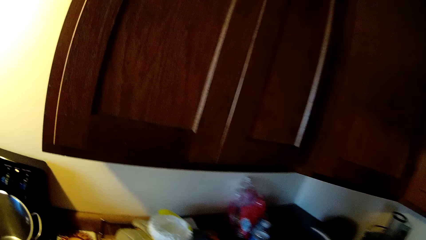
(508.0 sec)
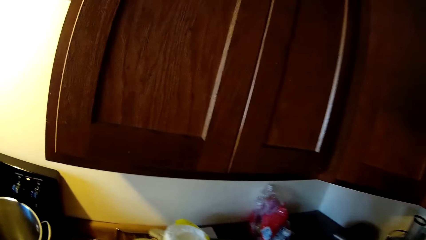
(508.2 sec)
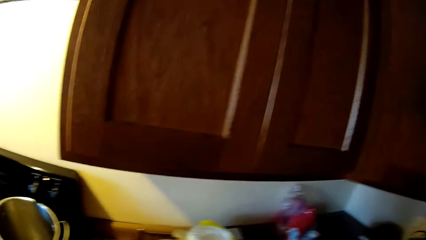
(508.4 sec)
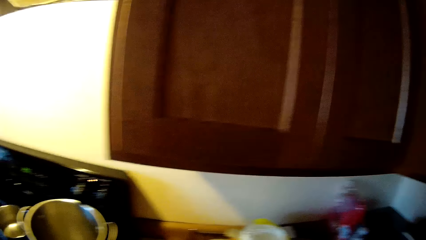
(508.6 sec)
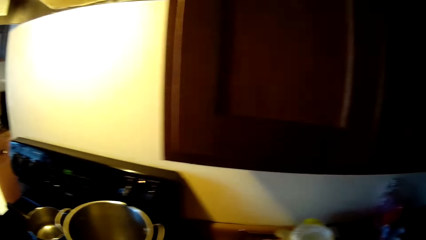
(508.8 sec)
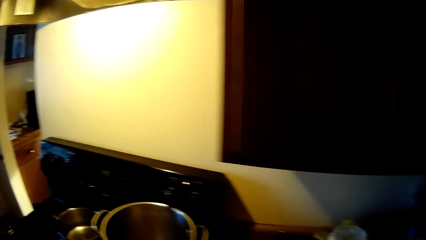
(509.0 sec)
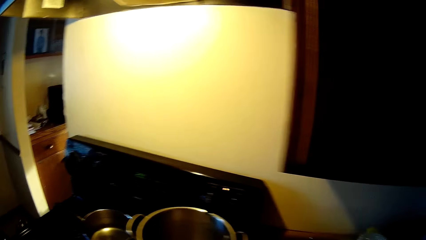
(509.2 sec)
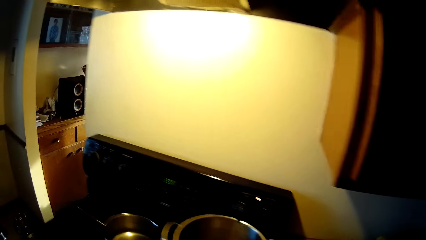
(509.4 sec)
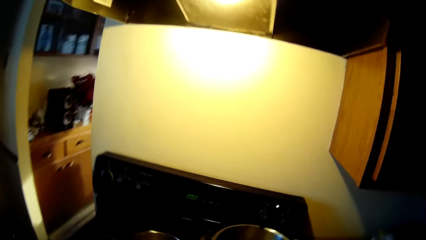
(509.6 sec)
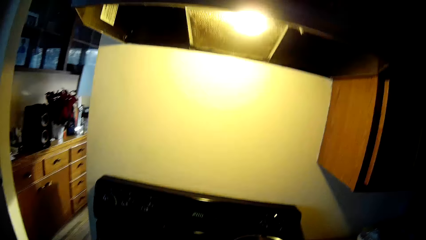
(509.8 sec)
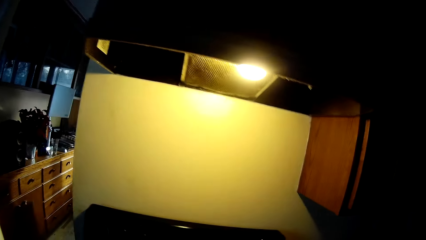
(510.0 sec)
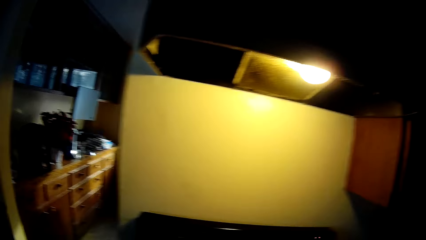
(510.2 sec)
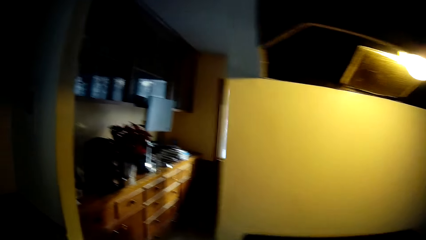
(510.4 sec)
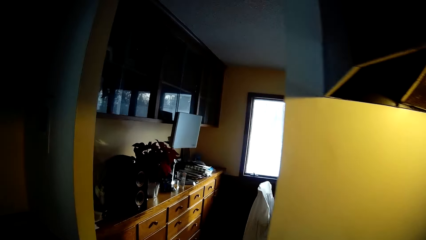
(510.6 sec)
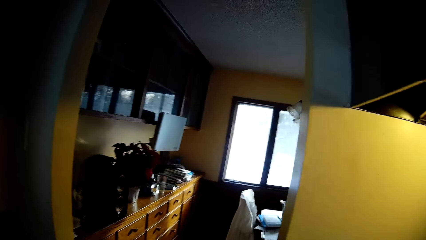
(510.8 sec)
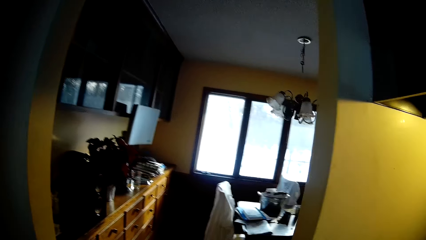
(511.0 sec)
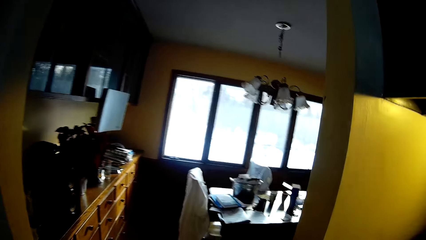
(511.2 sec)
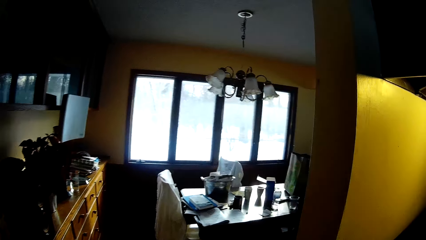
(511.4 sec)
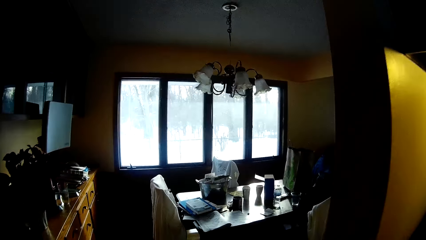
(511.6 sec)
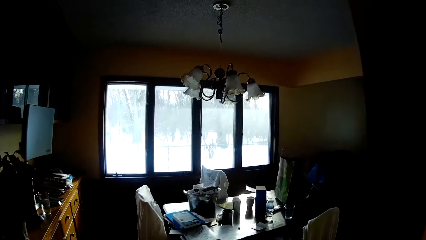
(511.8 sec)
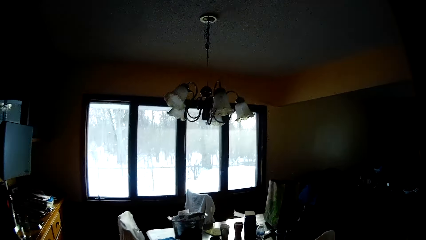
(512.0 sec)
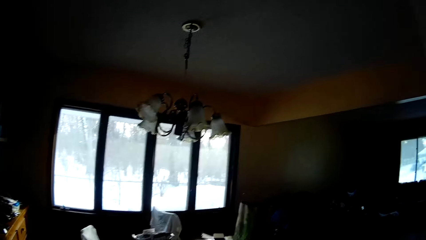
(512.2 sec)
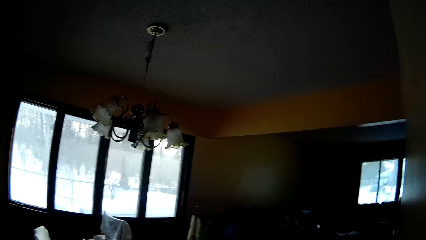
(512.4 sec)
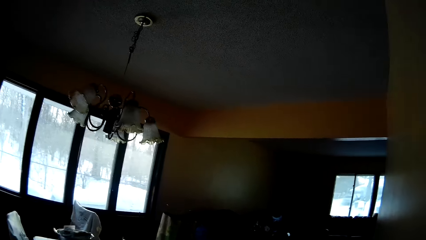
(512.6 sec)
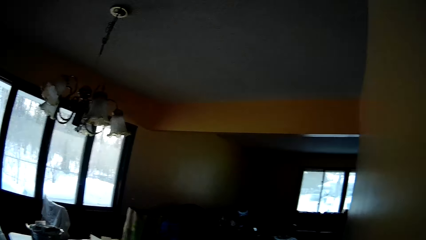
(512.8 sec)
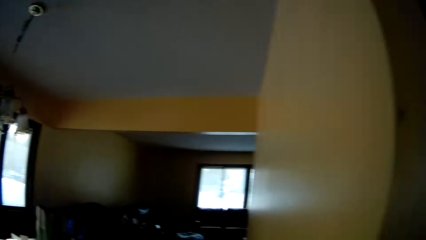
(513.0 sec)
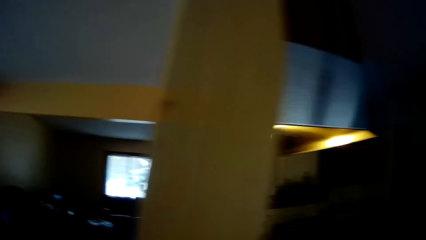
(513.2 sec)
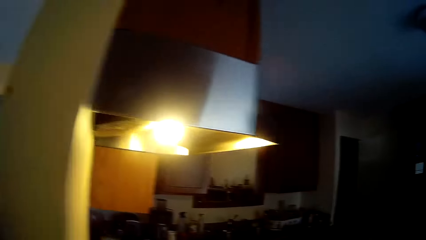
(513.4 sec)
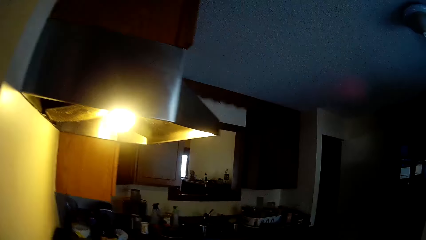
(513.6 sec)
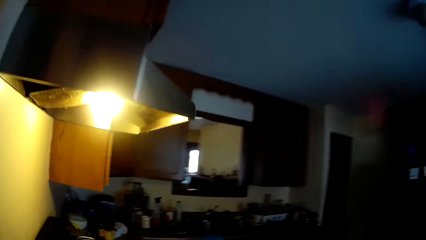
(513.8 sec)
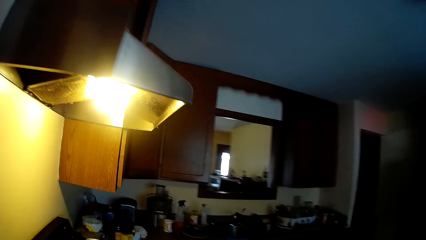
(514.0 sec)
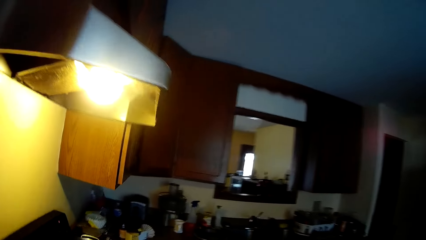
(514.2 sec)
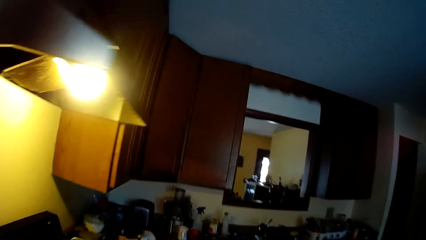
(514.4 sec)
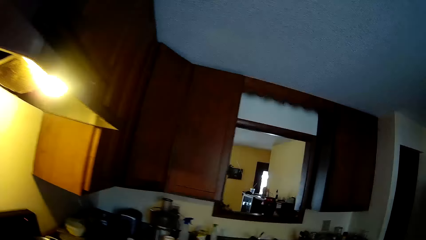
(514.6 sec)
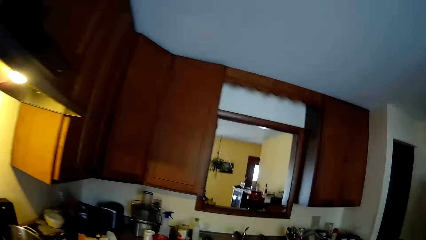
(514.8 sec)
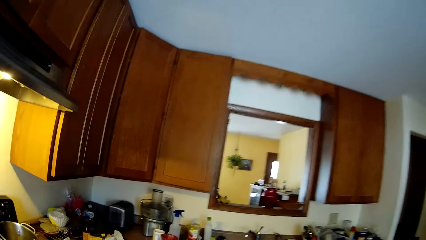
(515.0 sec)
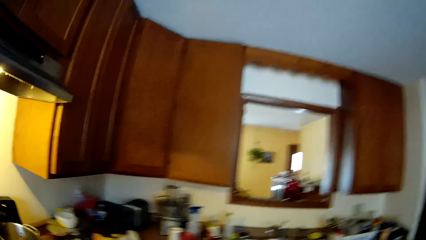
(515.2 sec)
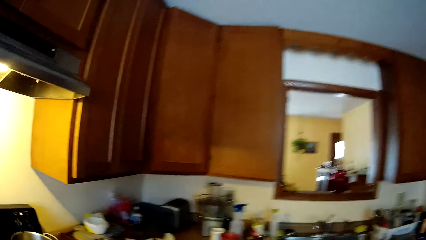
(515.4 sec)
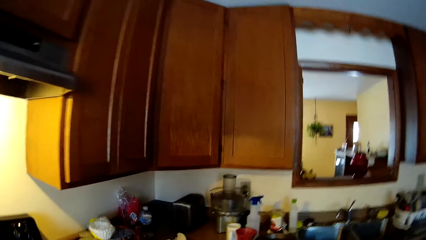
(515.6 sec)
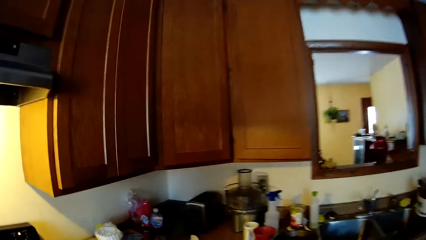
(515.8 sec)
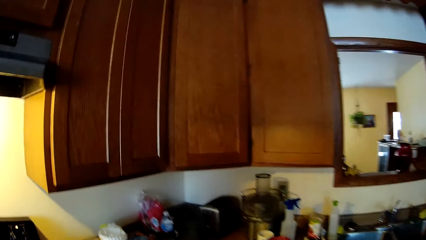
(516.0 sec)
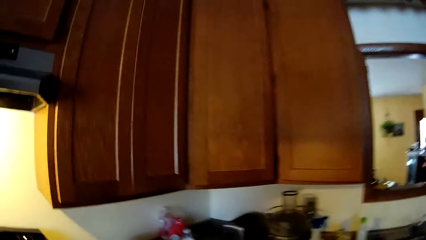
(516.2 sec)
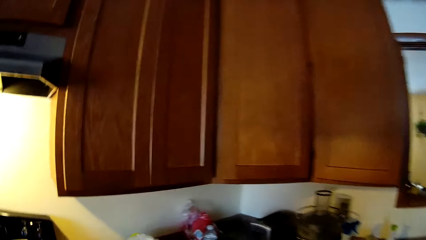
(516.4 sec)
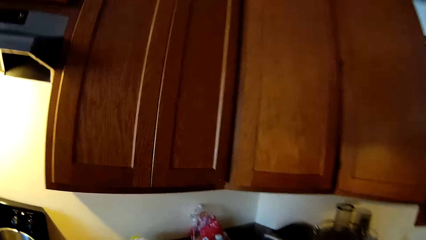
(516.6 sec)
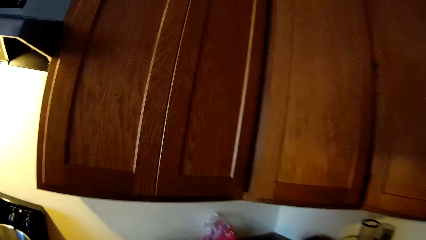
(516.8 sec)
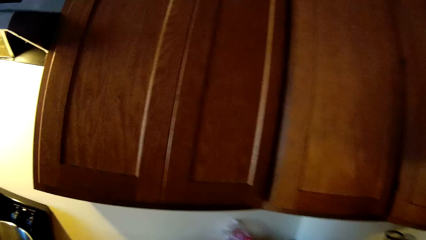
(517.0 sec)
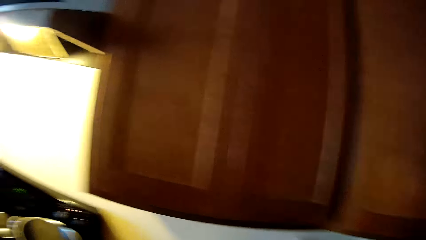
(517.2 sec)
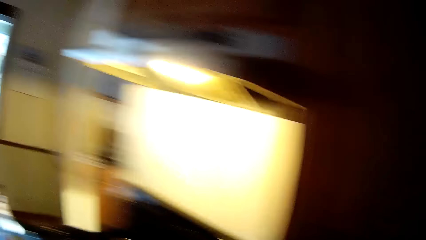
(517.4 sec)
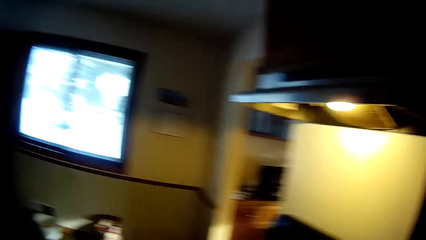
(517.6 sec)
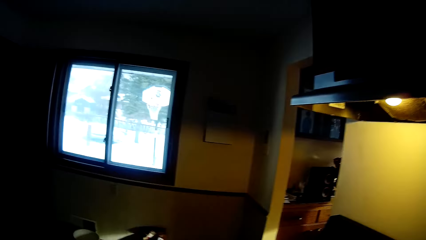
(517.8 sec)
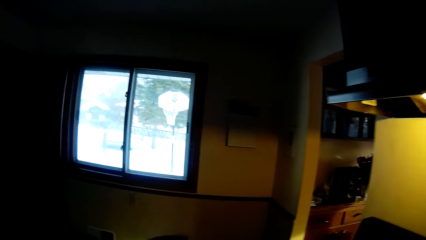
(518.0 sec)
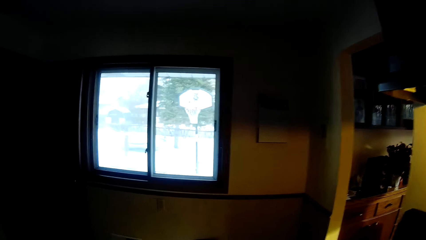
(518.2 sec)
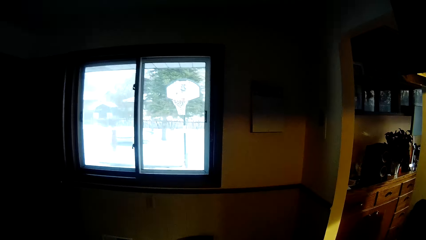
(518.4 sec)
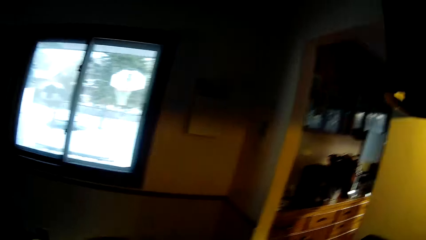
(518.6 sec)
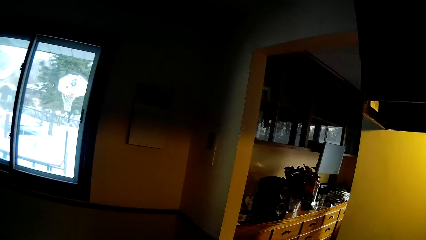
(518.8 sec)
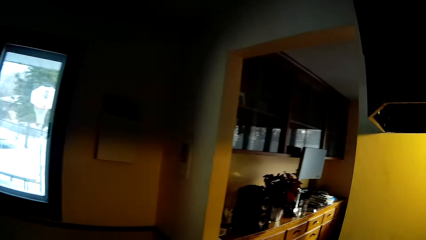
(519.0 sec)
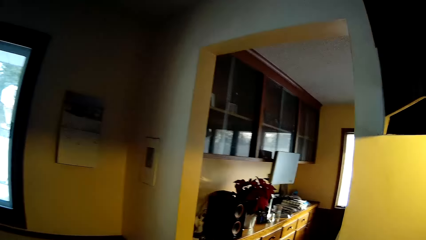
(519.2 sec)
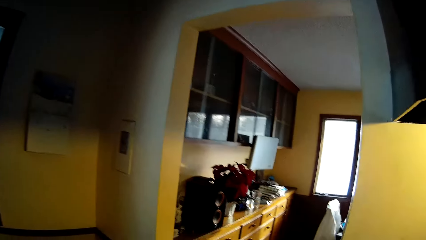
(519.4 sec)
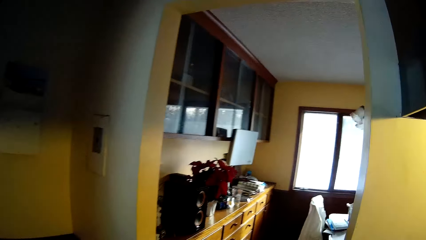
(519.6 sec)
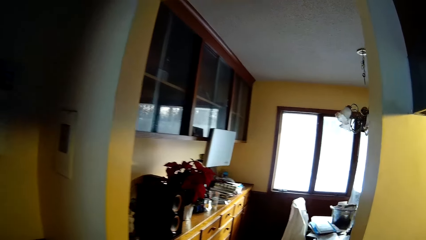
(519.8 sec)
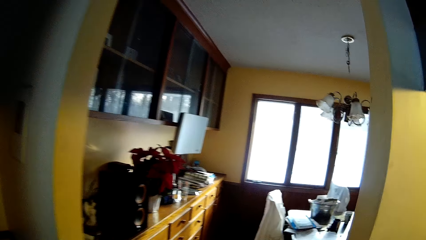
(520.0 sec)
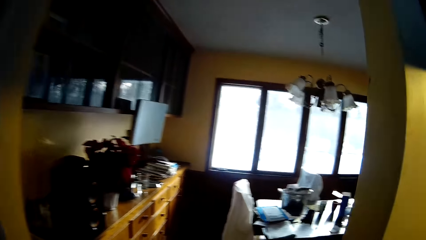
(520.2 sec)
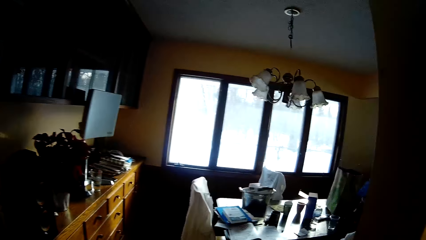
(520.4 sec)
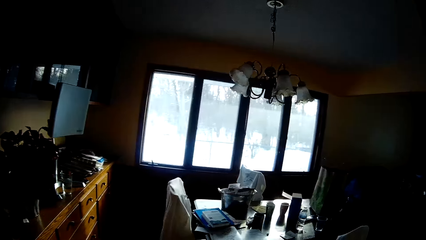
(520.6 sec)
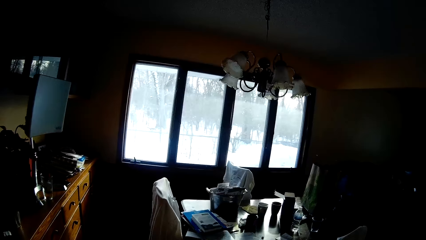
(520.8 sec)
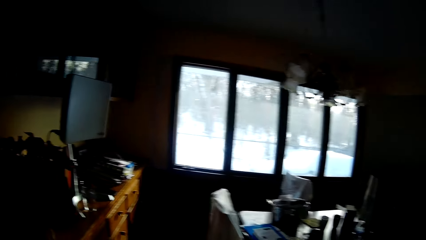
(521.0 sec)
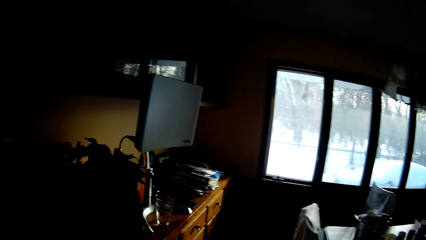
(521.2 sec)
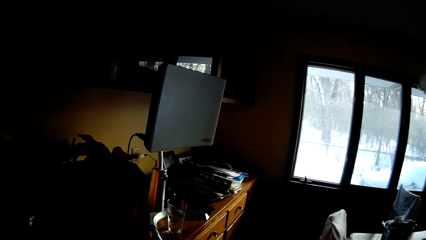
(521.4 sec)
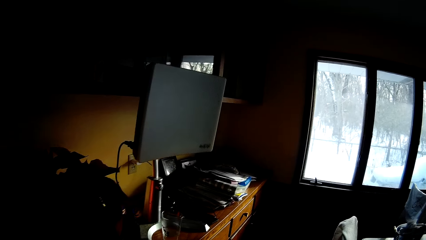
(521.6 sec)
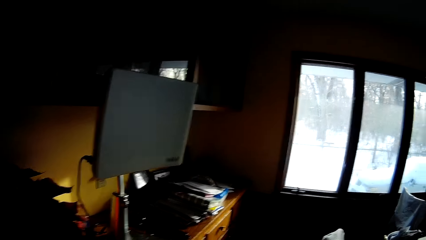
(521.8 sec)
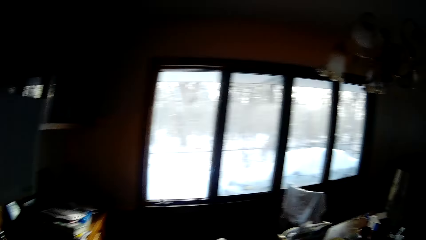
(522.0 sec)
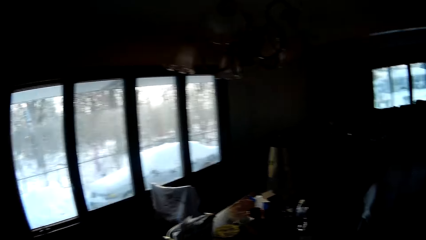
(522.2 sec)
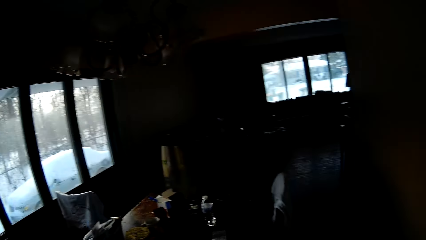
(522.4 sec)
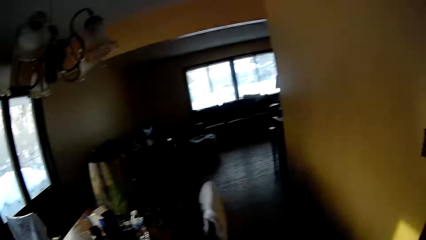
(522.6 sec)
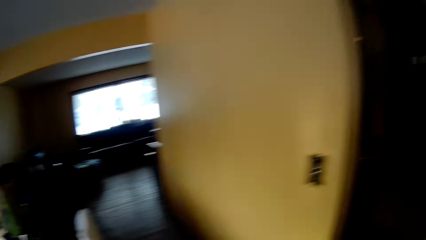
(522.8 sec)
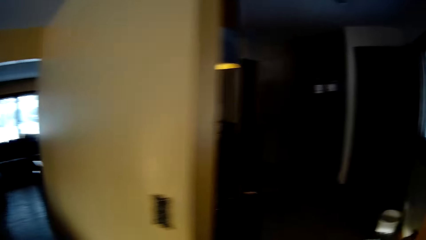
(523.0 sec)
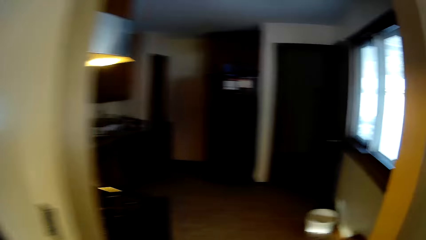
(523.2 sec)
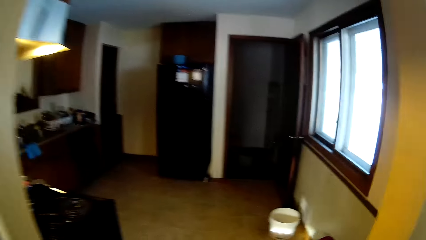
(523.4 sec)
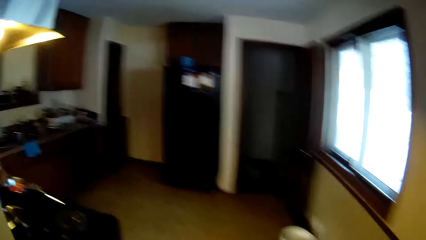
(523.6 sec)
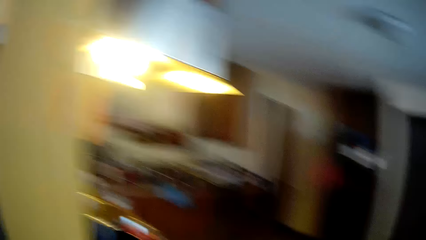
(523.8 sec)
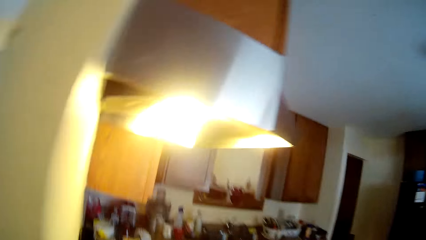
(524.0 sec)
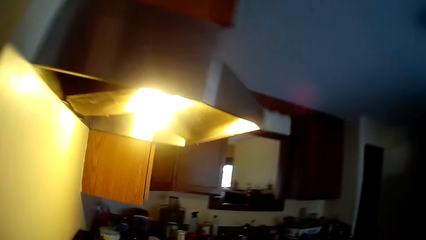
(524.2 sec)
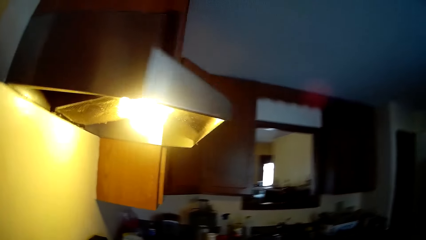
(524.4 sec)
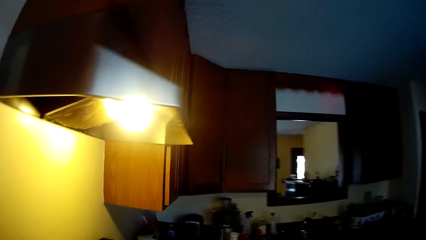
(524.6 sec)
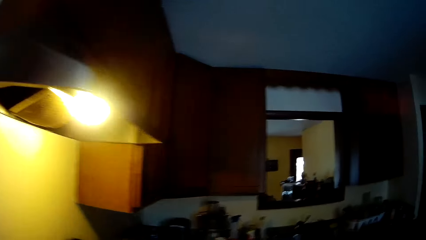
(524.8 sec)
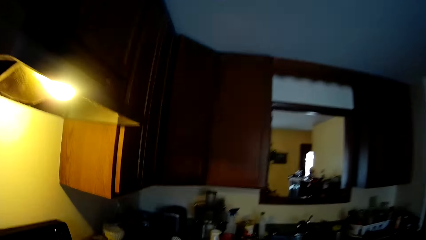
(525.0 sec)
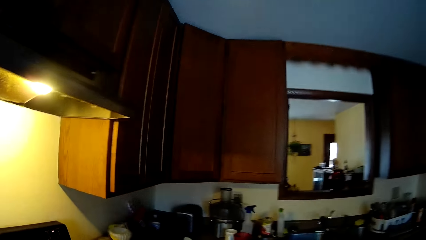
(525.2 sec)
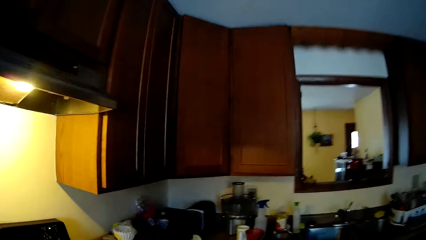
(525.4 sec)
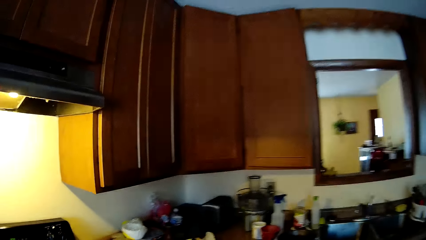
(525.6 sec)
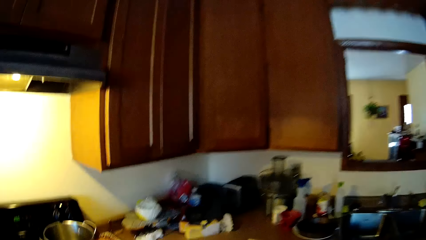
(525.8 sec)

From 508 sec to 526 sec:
The camera wearer turns towards the dining room. They walk into the sitting room. They walk into the kitchen. They turn towards the kitchen. They turn towards the window. They turn towards the dining room. They walk into the sitting room. They turn towards the lamp. They turn towards the window. They walk into the kitchen.
